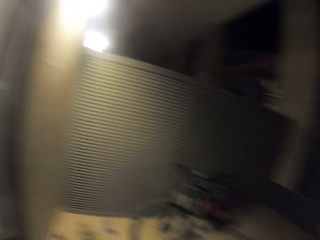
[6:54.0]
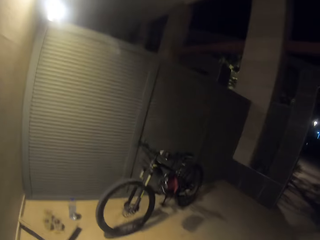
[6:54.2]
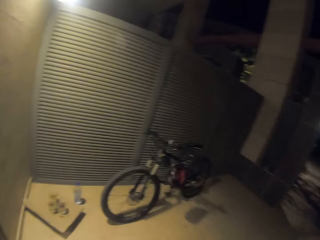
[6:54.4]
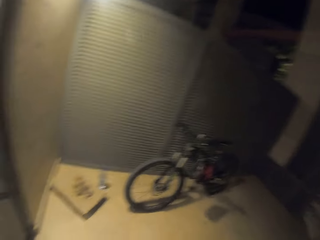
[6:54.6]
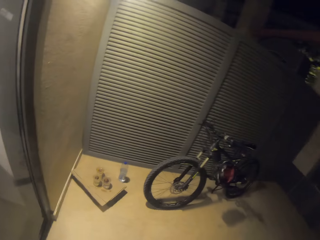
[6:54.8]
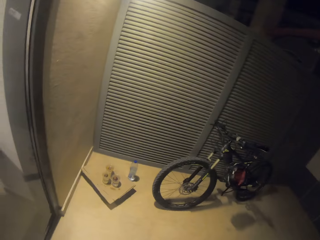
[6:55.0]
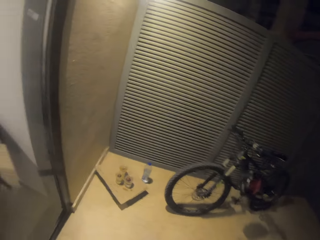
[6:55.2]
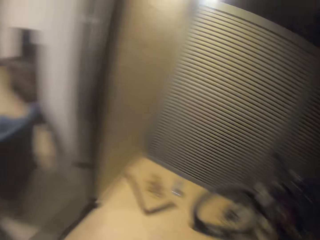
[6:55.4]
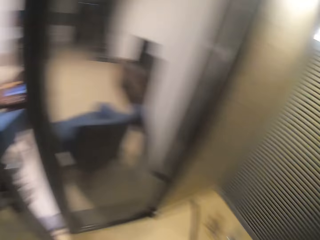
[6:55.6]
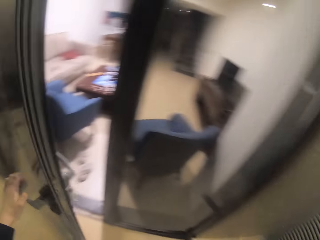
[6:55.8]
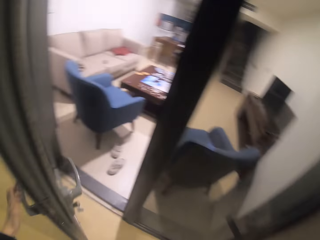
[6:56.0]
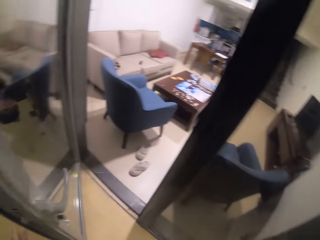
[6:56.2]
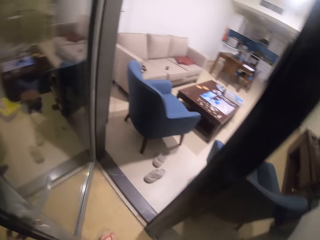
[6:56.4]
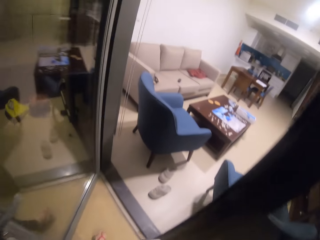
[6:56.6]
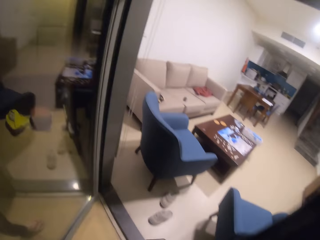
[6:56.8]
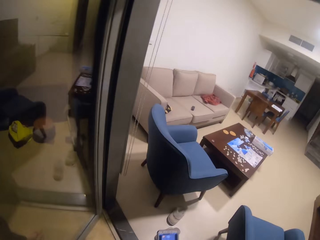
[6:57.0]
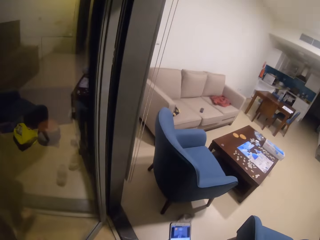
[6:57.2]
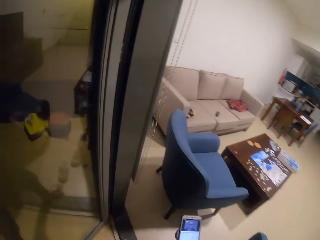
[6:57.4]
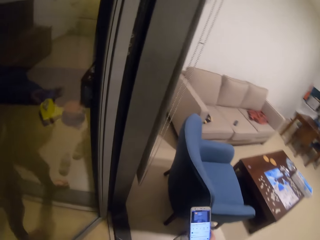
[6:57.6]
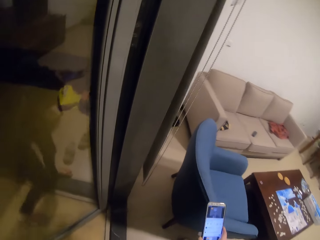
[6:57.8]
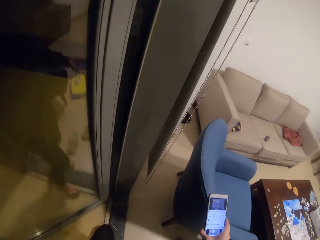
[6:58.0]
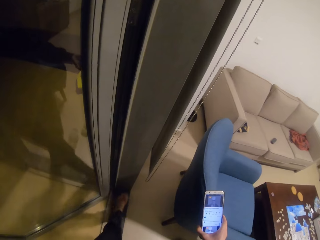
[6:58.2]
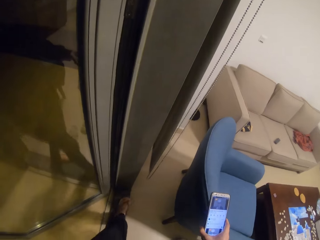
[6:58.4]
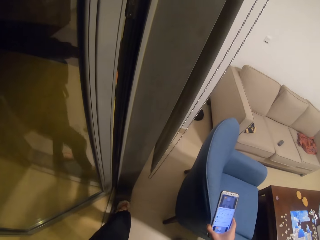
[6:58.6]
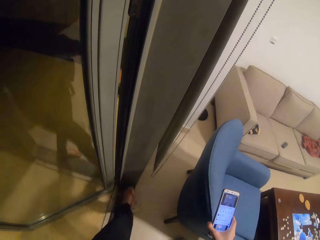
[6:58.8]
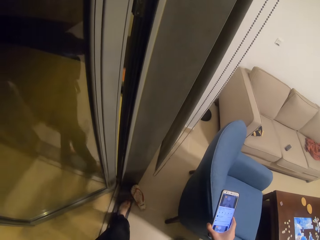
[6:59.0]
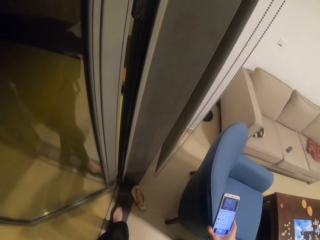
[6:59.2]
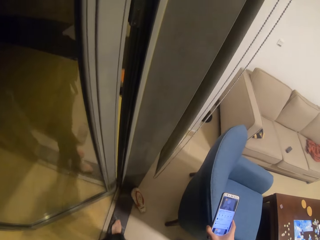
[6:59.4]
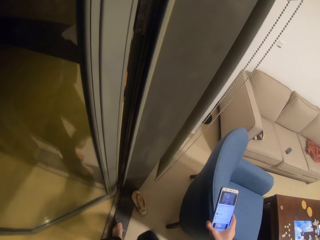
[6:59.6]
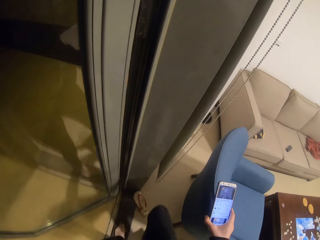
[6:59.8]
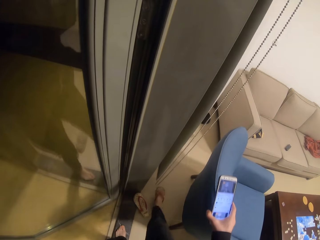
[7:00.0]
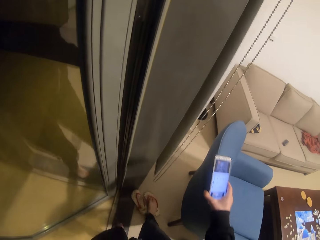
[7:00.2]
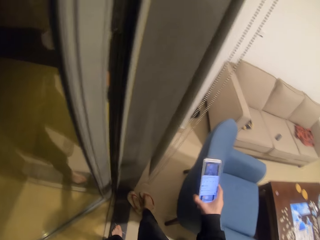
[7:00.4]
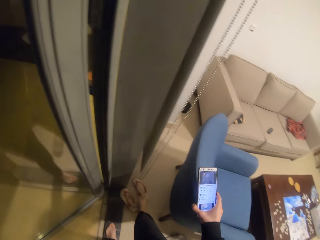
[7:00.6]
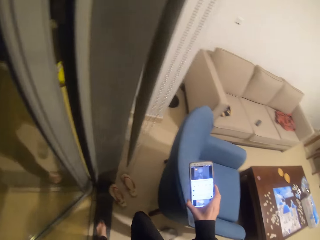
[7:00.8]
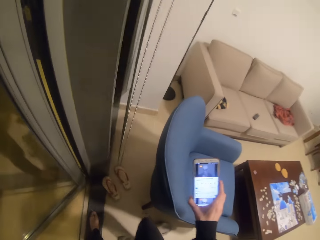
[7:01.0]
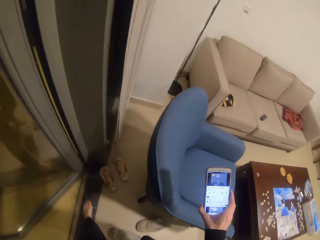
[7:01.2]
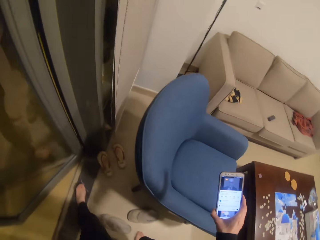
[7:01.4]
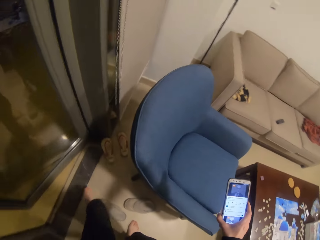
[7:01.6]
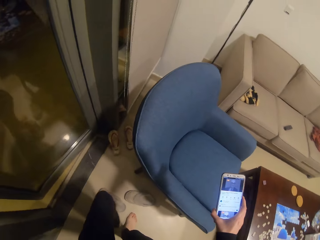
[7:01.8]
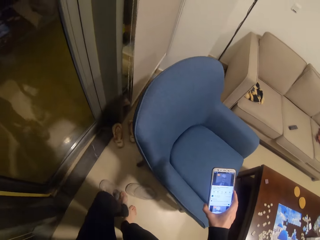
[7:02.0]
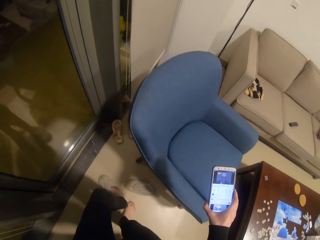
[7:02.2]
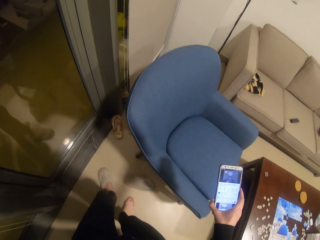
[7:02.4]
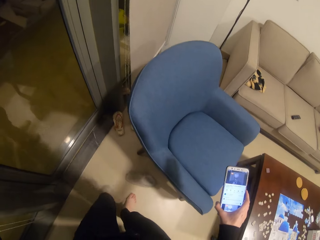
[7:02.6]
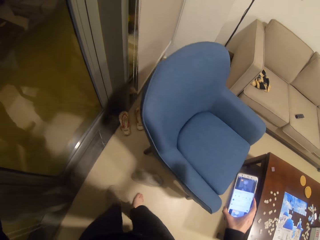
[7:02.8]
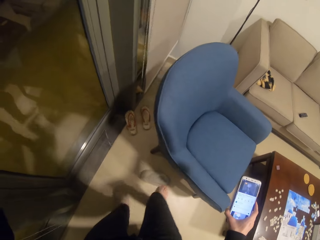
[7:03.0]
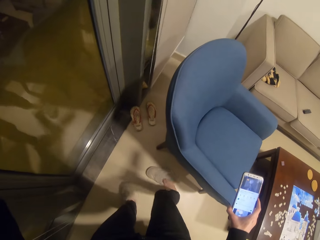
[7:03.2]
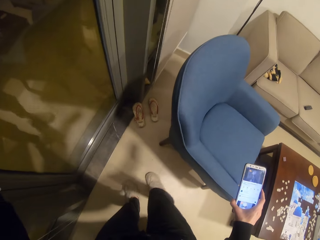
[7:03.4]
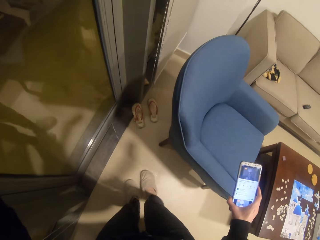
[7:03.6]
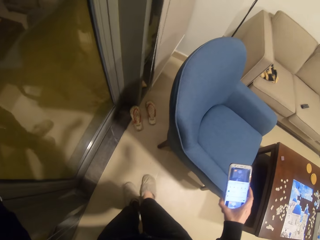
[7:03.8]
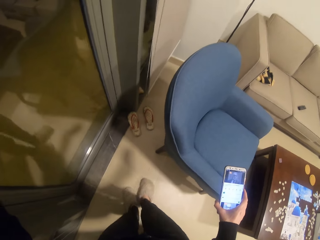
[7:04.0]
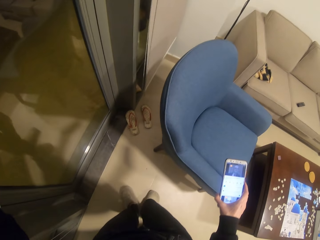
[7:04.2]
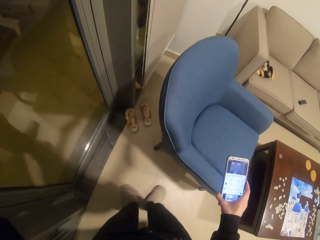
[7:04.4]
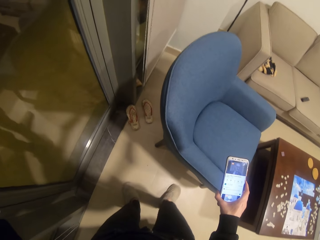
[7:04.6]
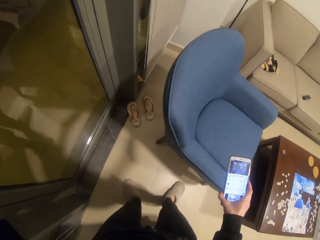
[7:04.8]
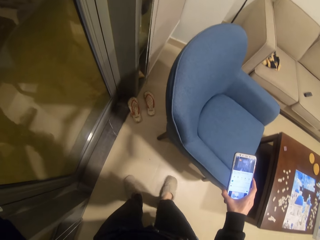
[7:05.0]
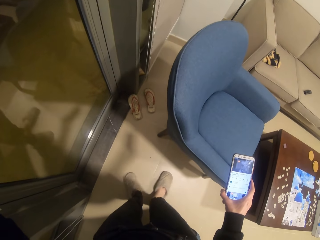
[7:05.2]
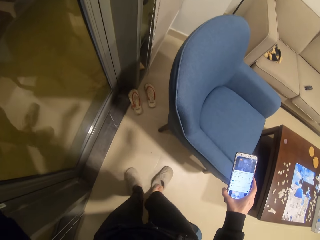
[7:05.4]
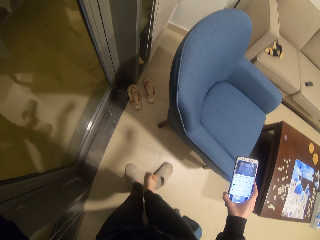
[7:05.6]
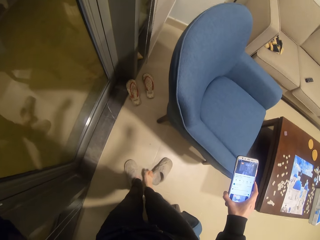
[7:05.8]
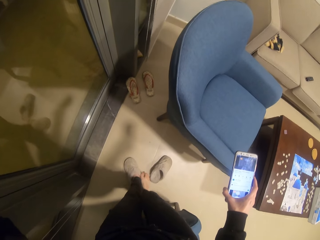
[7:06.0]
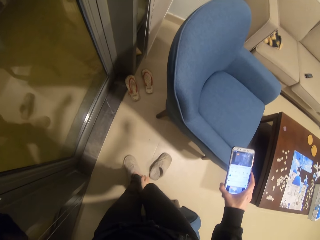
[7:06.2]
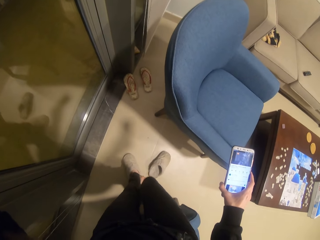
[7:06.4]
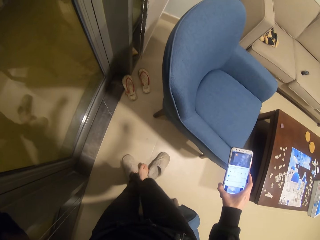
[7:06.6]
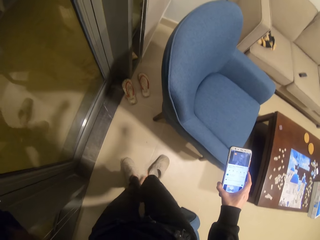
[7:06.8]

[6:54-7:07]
The camera wearer stares around the house. They open the door. They enter the living room. They remove slippers on the floor. They wear slippers in the house.

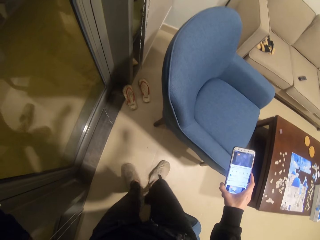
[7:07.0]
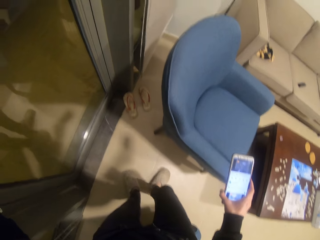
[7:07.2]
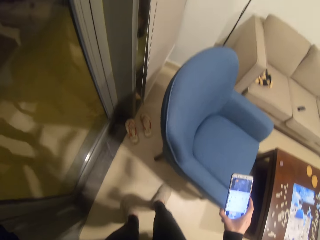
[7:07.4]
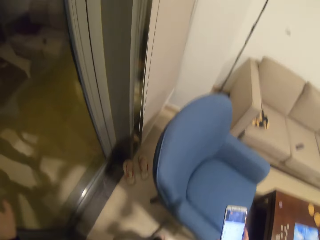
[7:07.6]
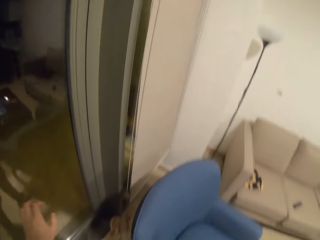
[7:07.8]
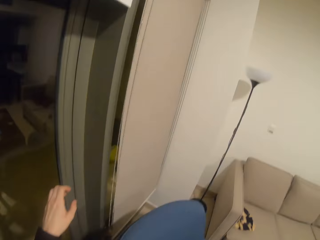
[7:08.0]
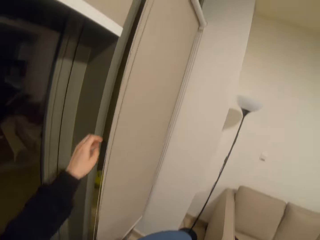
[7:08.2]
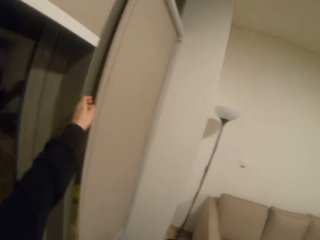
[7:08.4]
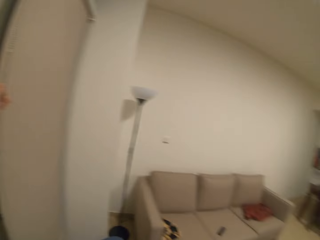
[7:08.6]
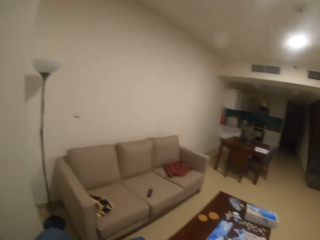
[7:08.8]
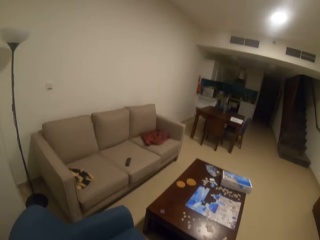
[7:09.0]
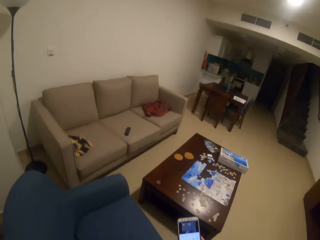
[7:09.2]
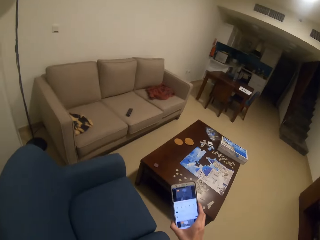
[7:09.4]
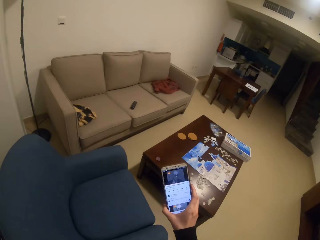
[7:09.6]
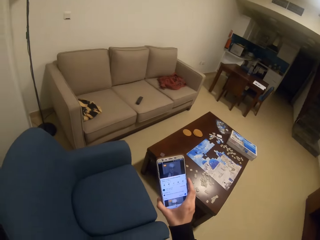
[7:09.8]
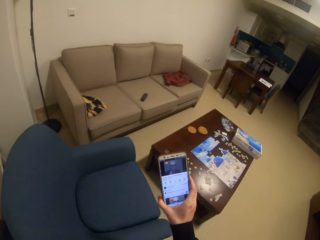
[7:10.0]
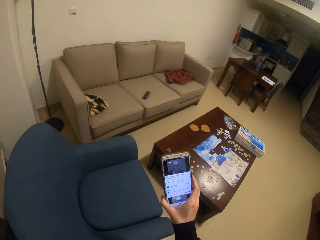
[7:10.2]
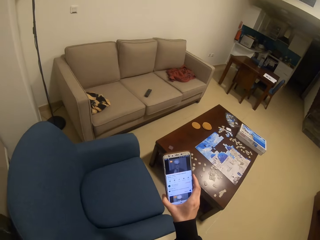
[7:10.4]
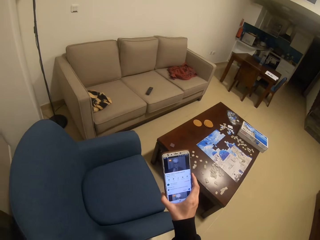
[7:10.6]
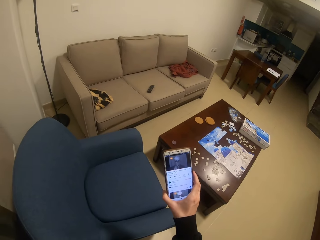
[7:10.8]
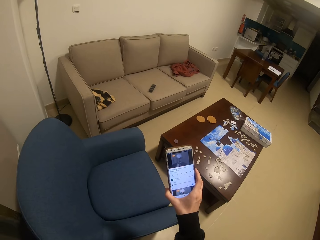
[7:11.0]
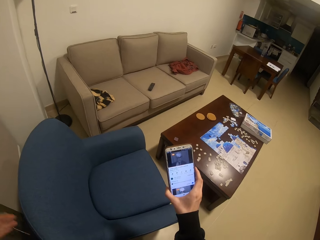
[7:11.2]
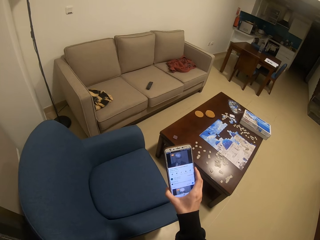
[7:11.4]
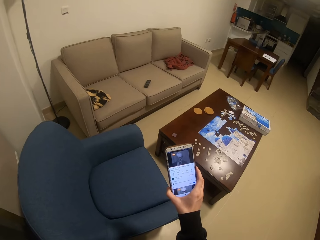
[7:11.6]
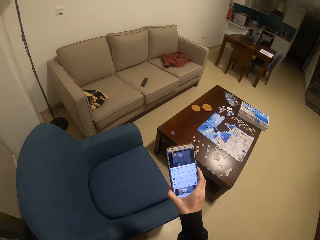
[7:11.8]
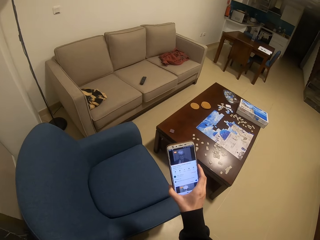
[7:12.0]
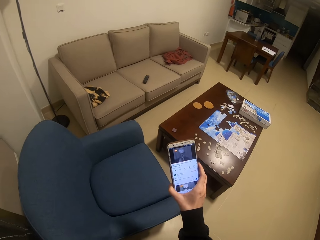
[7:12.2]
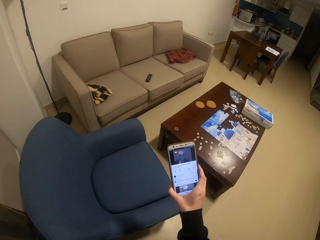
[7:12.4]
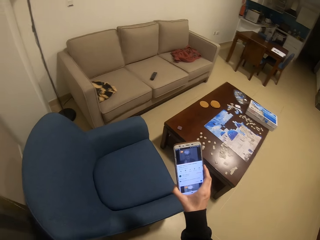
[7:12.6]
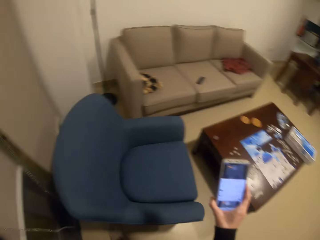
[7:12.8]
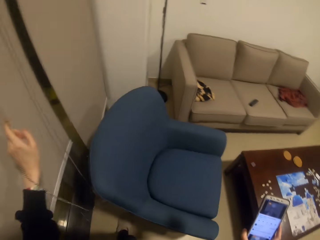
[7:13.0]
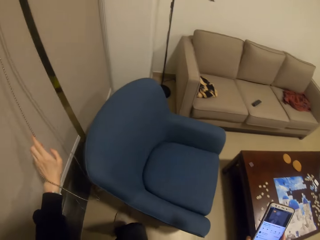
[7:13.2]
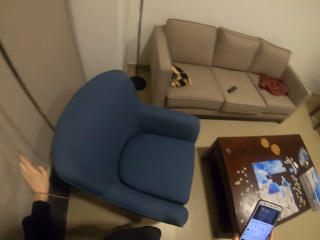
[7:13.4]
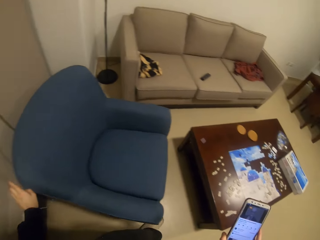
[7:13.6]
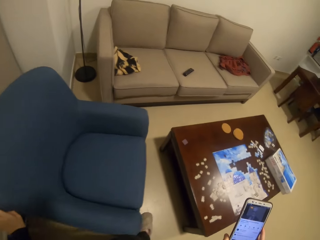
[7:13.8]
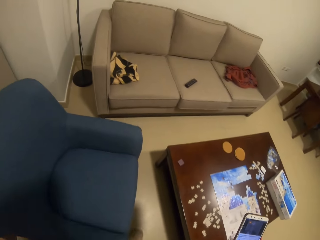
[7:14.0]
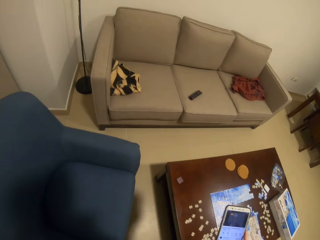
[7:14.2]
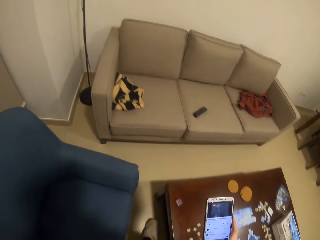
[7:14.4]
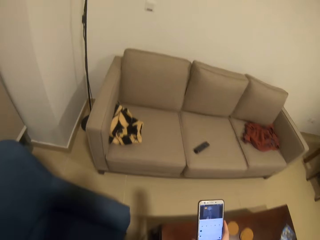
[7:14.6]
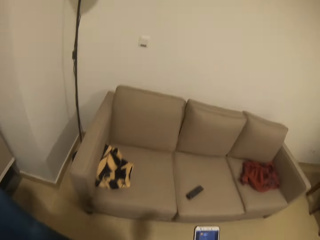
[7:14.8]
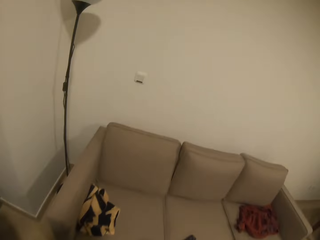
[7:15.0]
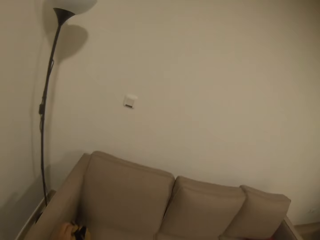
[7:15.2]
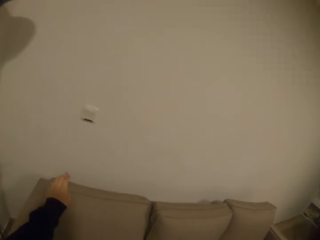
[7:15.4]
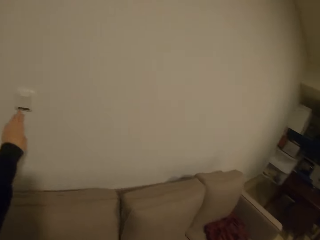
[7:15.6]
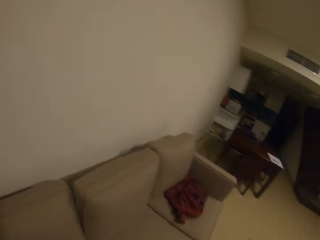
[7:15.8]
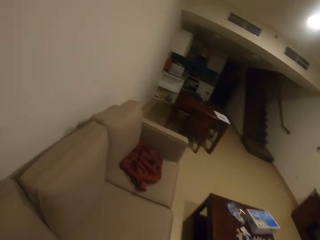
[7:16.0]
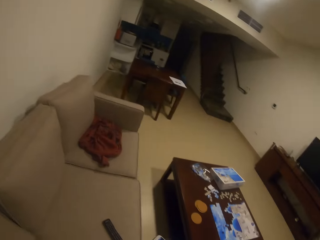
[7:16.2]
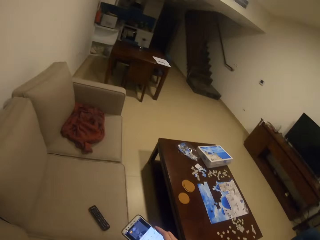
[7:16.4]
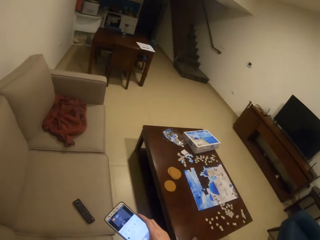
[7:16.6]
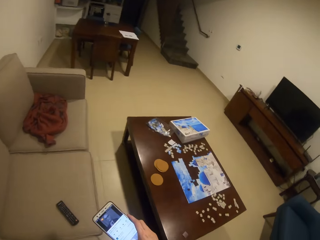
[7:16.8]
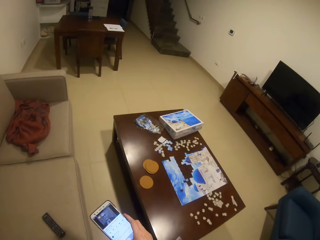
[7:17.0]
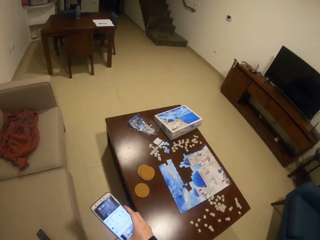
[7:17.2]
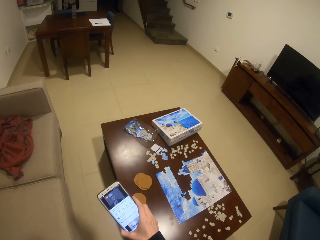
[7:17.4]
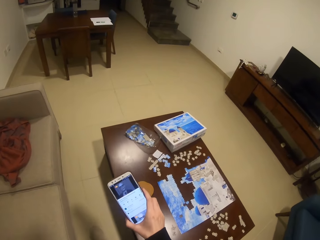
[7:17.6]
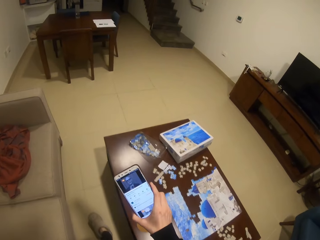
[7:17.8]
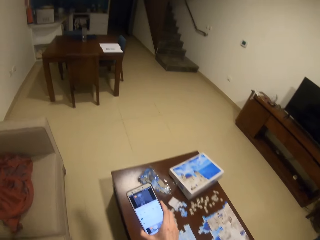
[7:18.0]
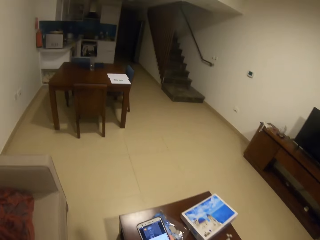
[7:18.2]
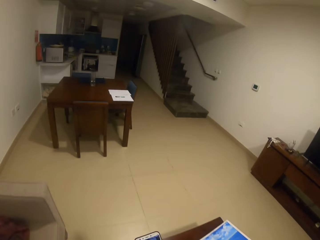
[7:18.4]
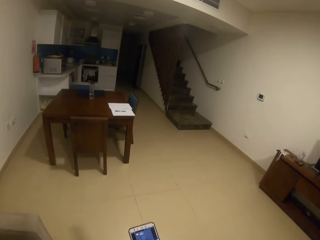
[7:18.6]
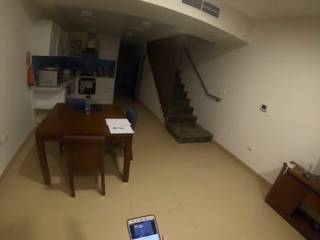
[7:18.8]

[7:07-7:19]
The camera wearer stares around the house. They pull curtain strings. They look at the phone. They walk around the house.
